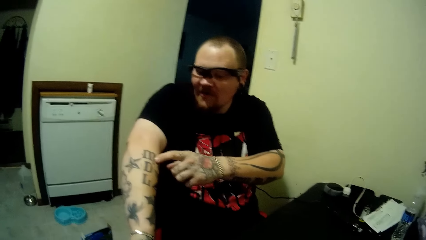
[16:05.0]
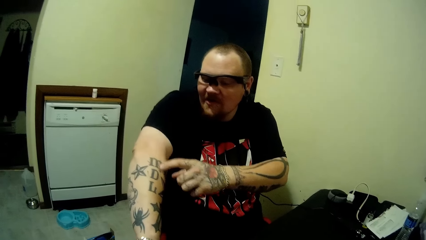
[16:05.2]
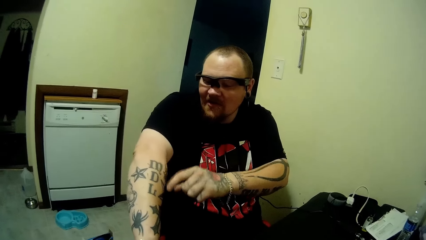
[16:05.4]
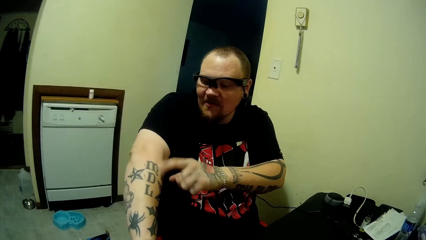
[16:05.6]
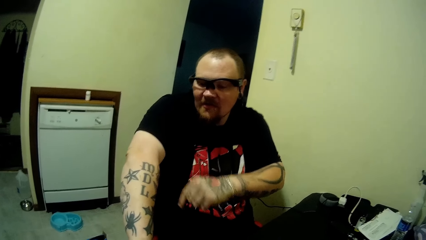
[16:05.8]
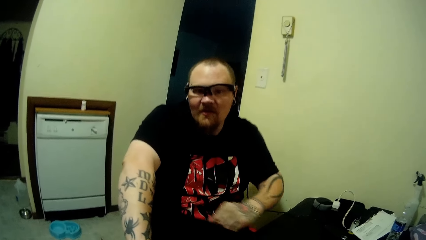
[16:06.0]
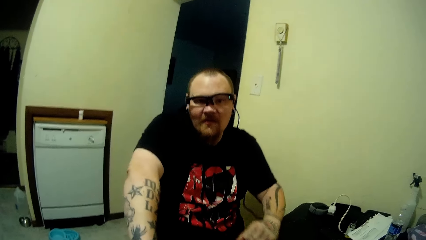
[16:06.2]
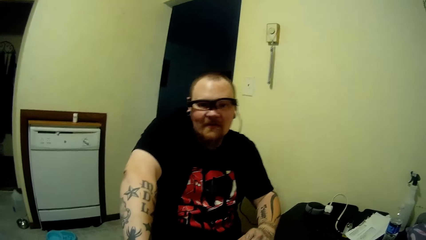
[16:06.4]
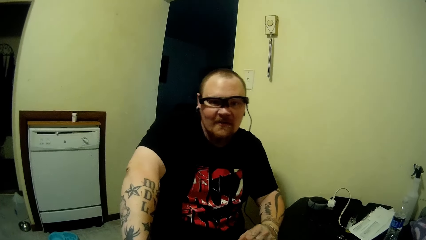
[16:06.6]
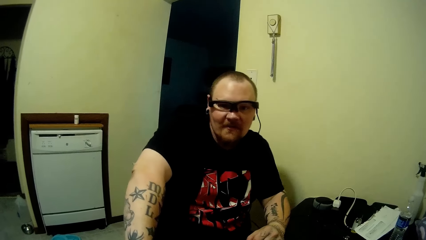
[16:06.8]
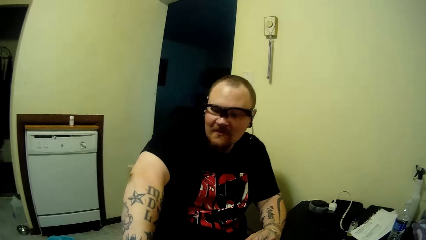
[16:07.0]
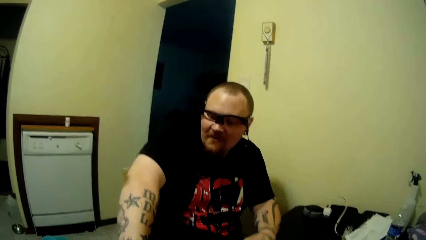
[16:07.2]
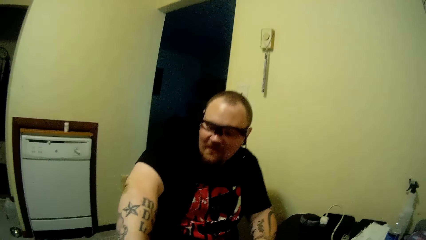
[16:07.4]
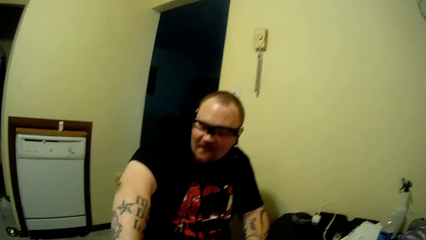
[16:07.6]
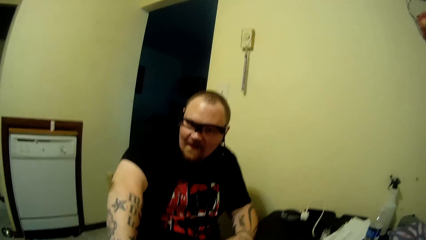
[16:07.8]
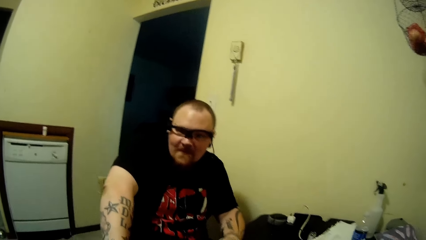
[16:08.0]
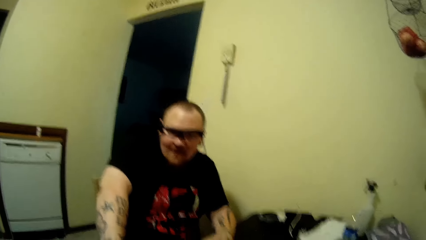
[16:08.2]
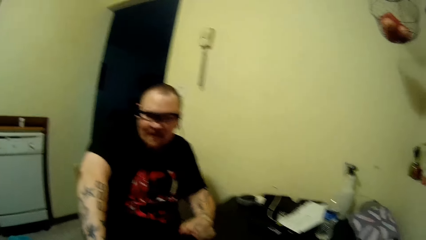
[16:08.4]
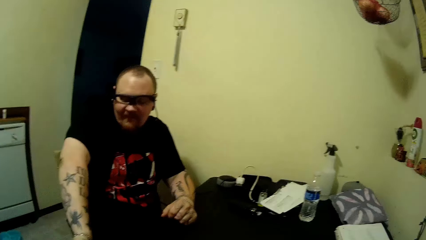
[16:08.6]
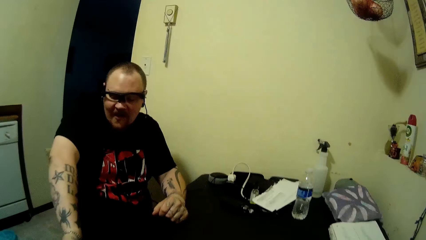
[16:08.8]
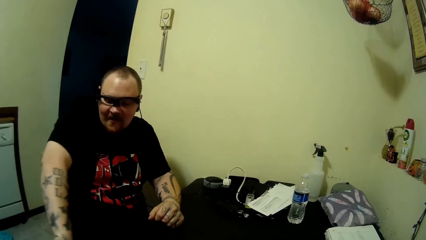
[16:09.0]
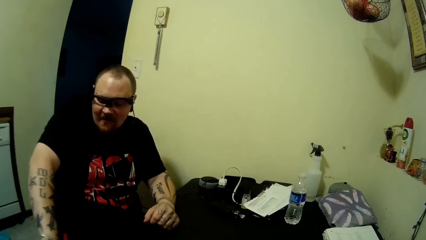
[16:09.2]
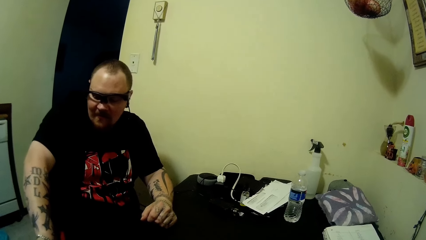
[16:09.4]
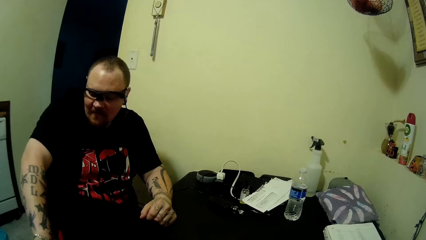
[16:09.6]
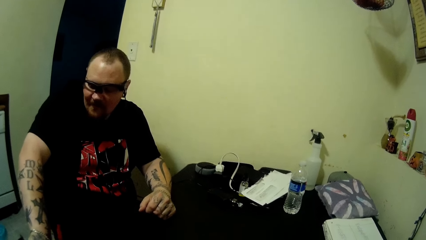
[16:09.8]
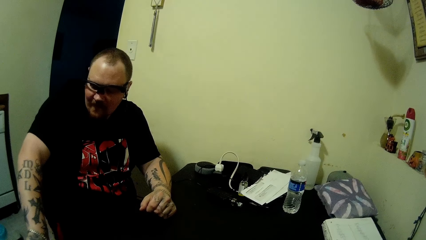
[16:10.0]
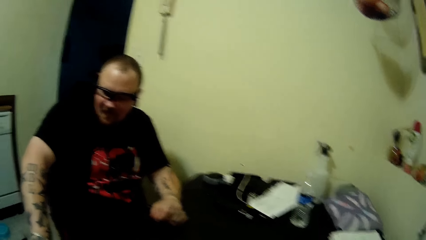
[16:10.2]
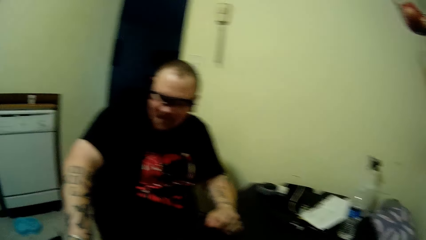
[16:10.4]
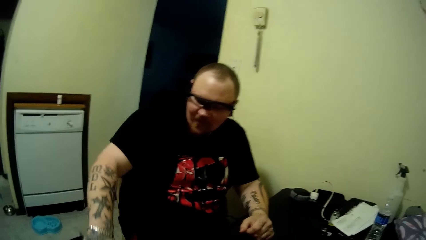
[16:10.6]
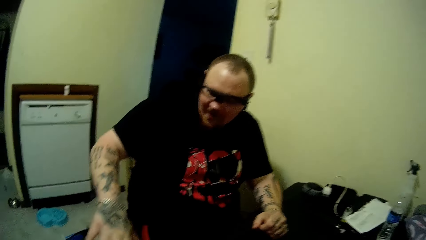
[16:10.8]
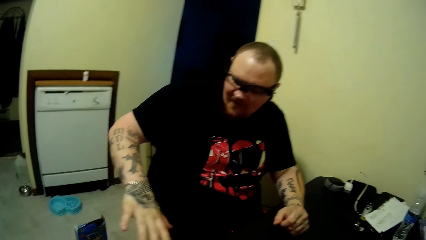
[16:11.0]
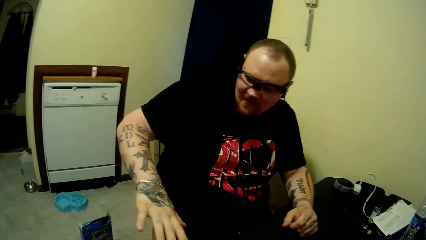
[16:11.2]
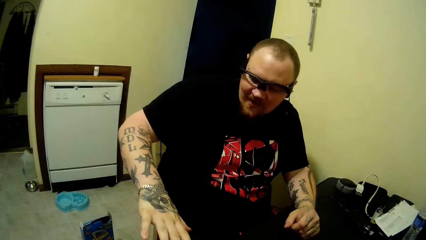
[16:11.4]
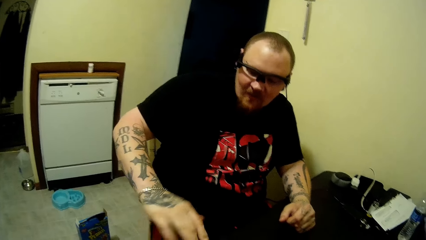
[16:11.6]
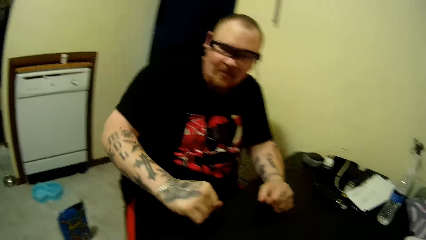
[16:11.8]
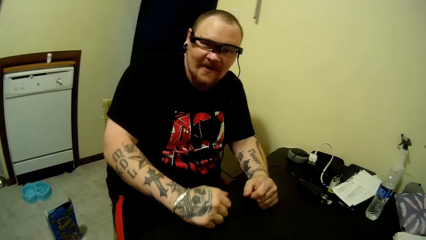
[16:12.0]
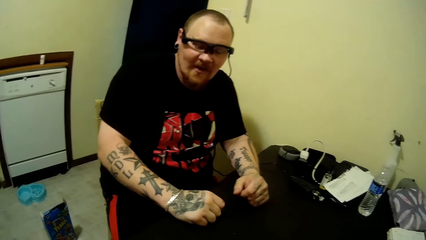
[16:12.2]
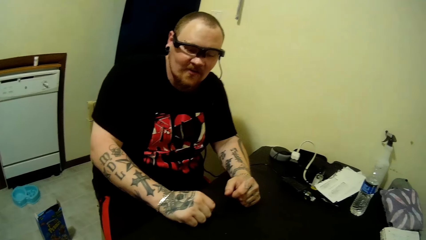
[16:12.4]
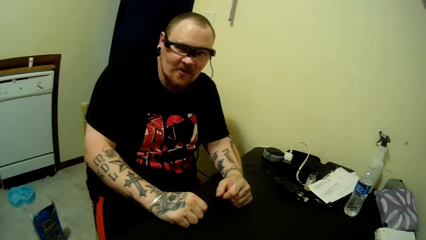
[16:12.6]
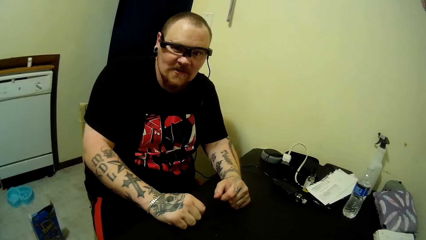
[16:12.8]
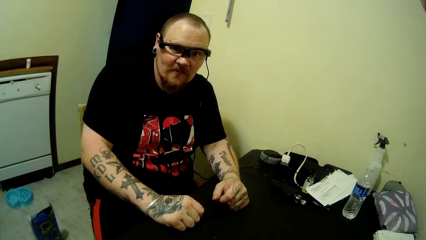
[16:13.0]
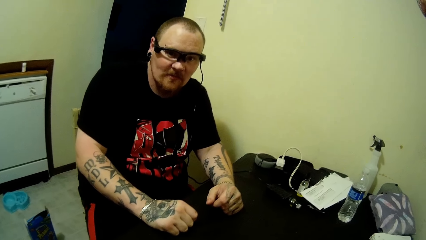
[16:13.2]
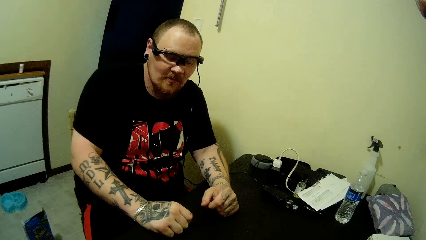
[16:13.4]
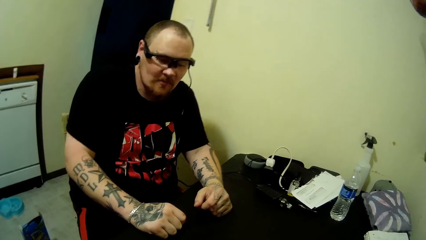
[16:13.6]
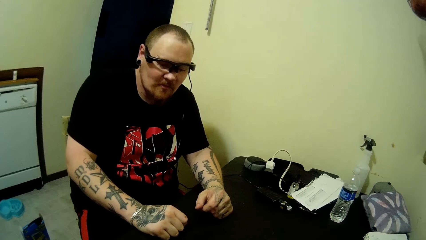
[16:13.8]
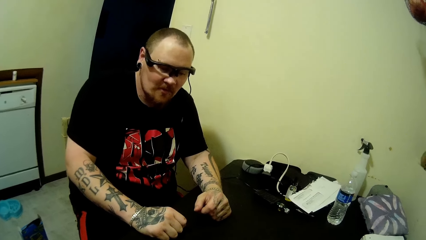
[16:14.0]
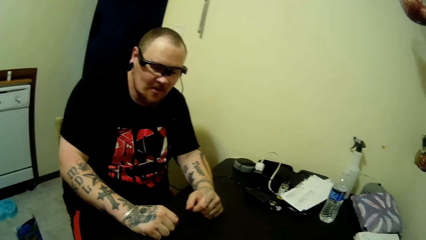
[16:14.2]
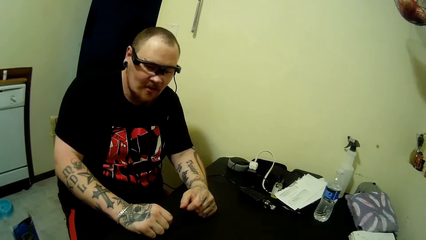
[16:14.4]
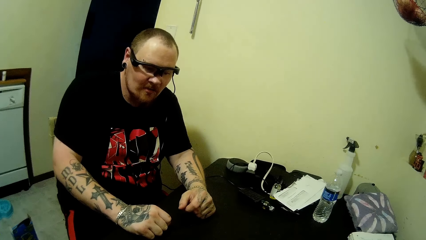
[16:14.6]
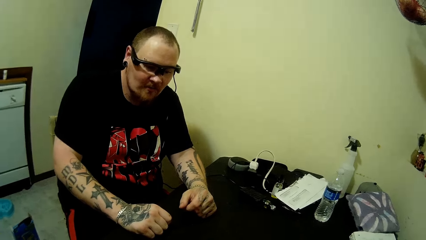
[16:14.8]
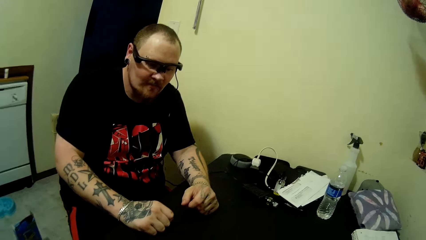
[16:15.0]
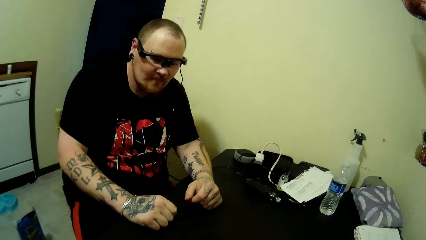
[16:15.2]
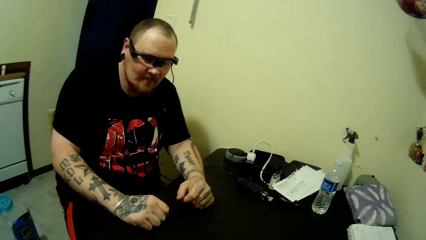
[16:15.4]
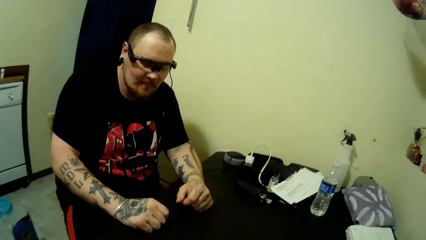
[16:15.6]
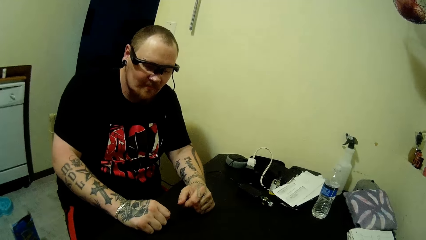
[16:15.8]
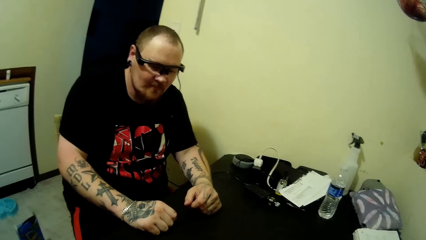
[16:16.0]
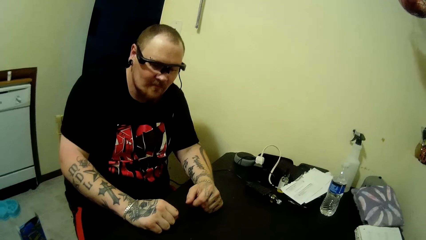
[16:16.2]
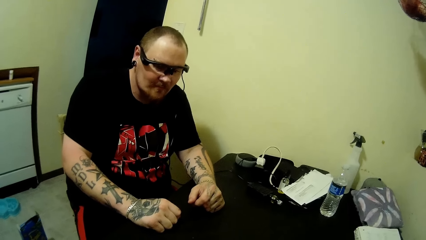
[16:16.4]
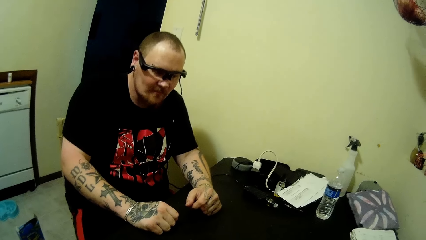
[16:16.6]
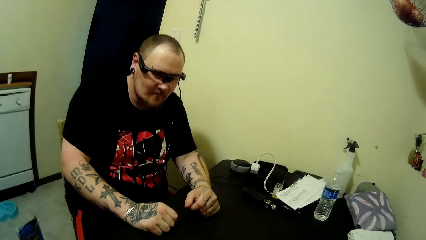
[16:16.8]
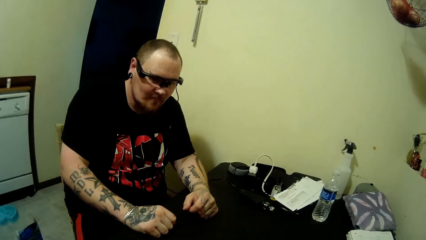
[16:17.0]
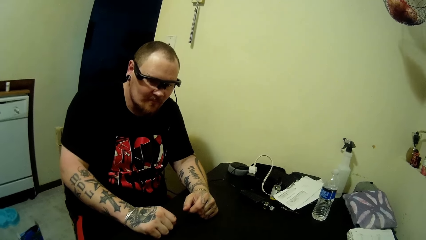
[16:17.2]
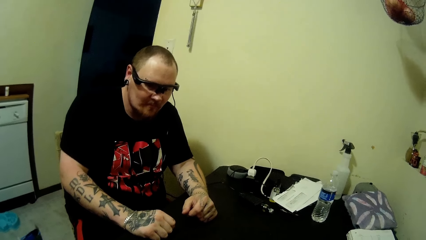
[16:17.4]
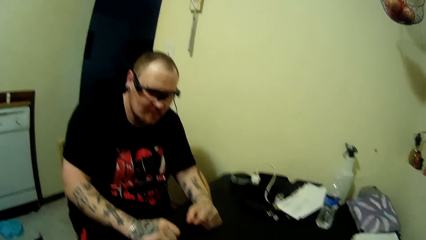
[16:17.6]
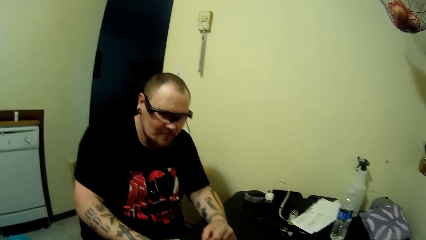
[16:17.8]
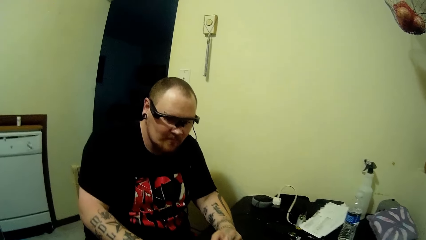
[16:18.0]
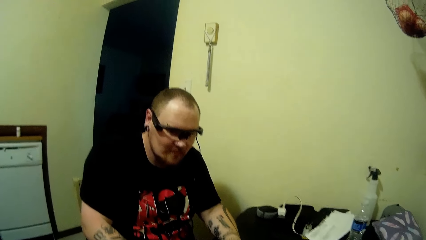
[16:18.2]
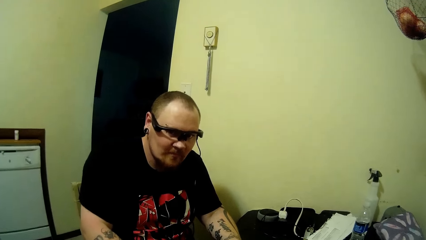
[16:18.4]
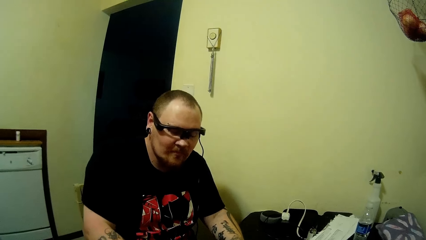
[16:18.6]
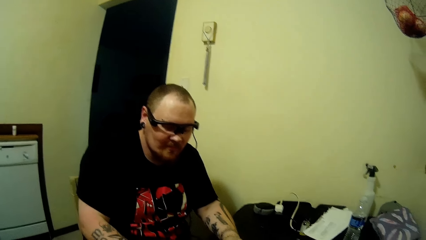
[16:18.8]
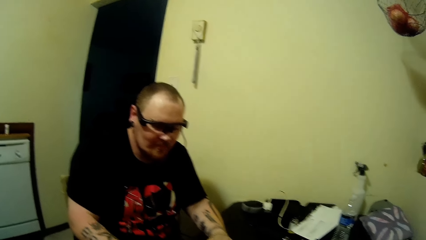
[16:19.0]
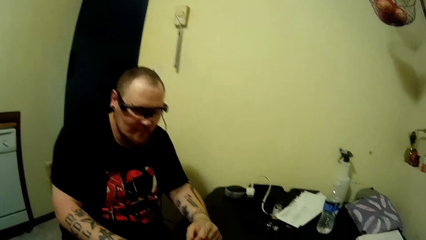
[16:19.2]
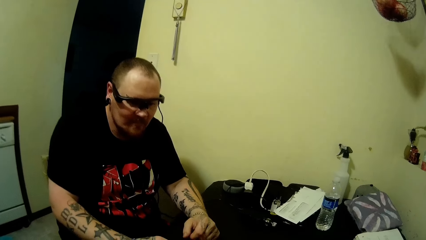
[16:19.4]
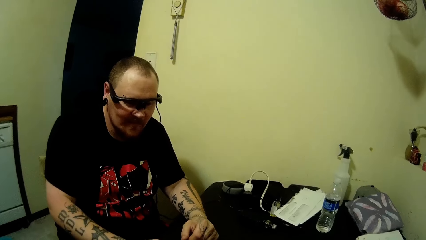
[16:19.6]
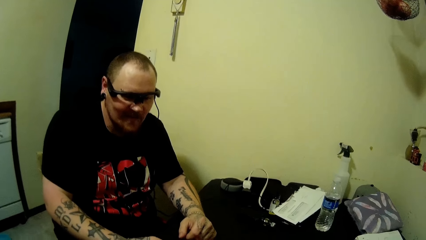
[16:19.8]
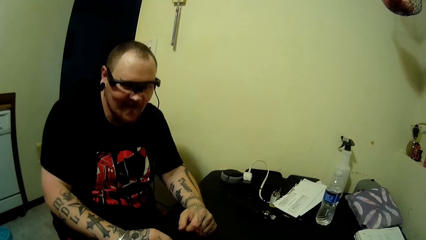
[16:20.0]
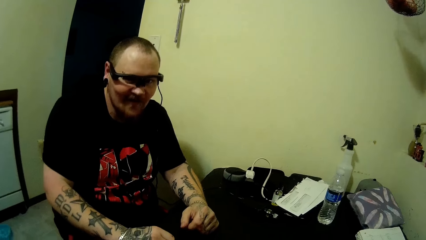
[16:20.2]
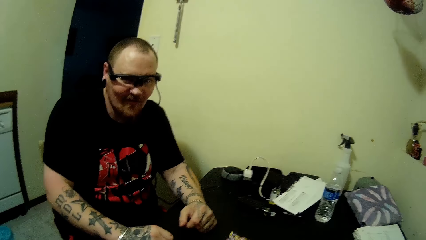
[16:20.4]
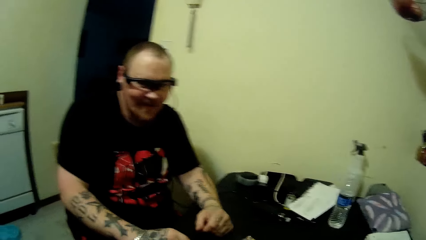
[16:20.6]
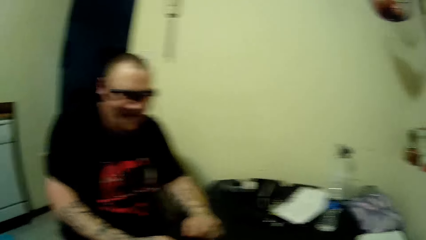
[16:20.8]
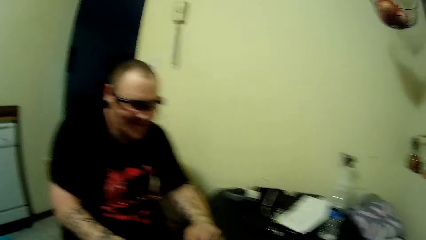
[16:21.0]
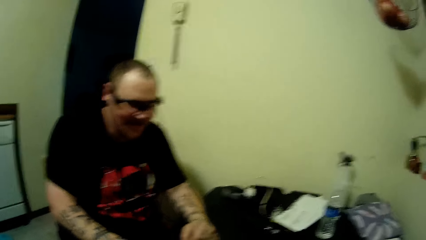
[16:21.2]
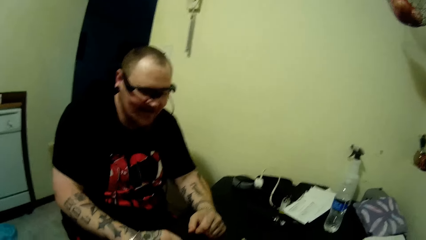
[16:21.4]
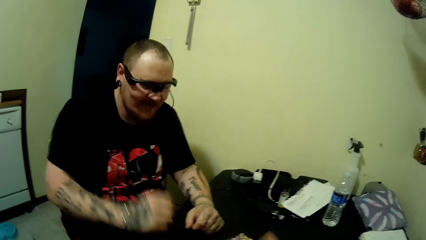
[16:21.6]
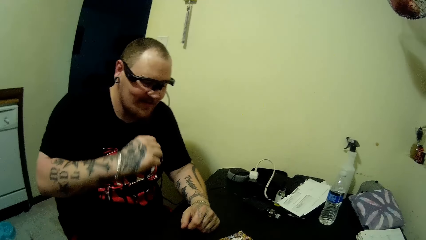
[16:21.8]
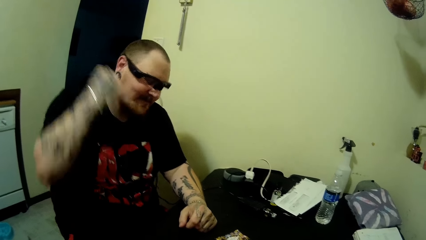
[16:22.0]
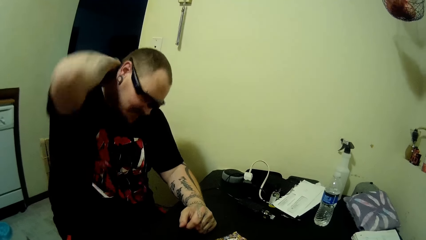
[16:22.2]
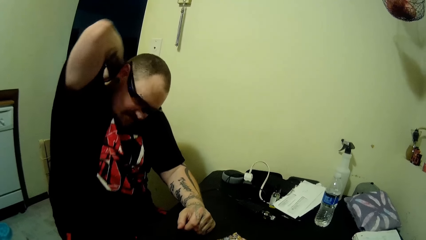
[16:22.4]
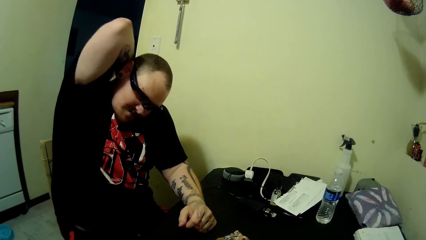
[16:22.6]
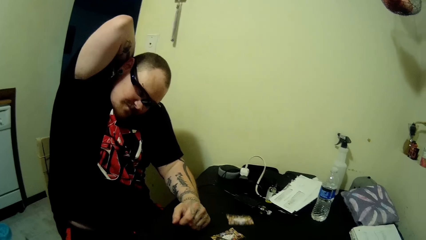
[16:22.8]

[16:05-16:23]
A man looks at his hand, puts down his hand, and converses.
